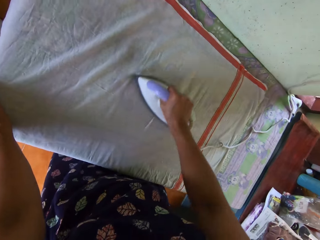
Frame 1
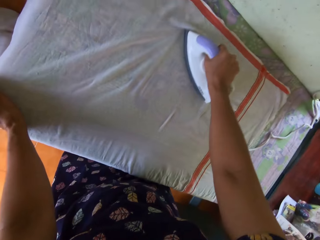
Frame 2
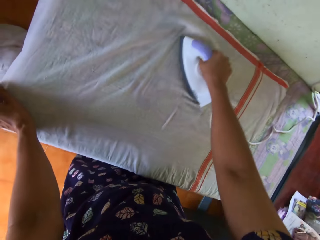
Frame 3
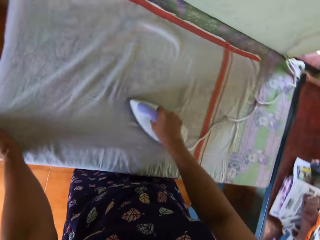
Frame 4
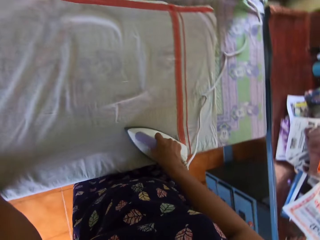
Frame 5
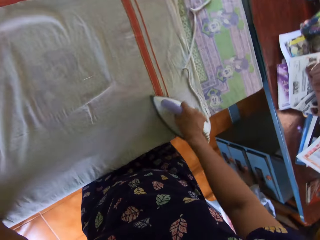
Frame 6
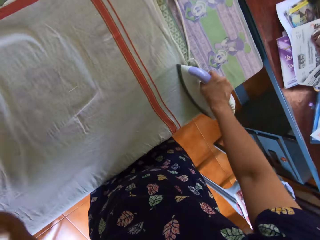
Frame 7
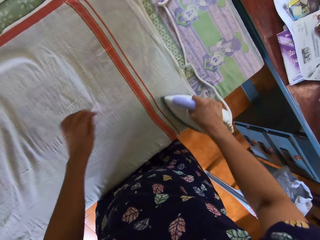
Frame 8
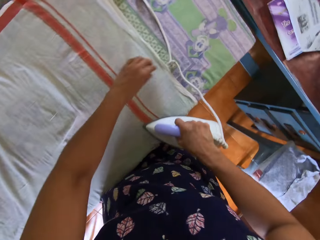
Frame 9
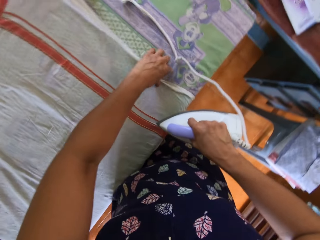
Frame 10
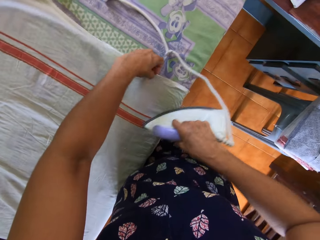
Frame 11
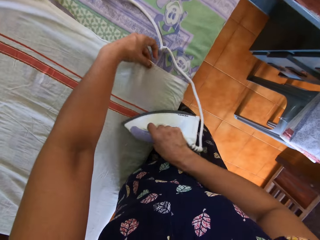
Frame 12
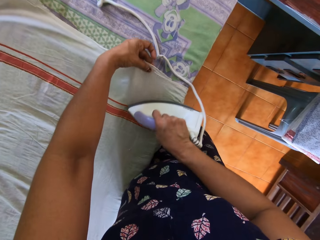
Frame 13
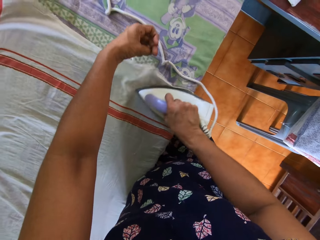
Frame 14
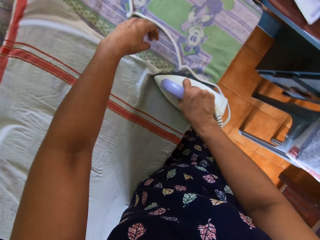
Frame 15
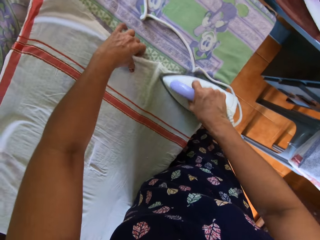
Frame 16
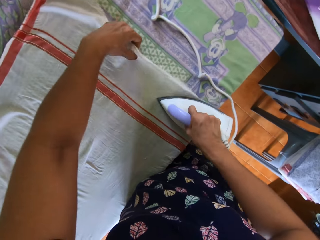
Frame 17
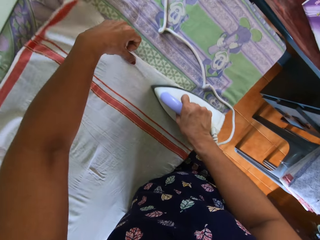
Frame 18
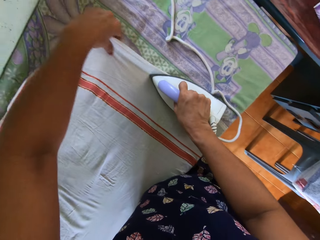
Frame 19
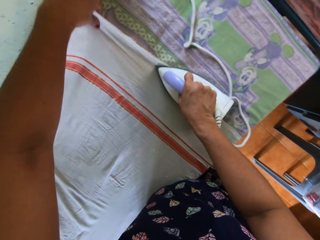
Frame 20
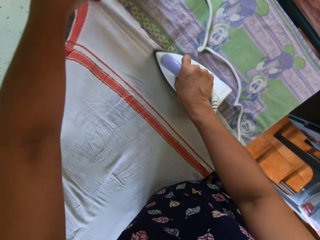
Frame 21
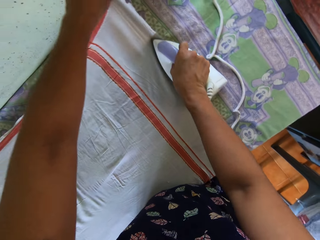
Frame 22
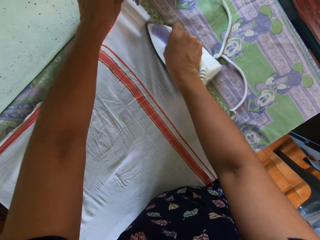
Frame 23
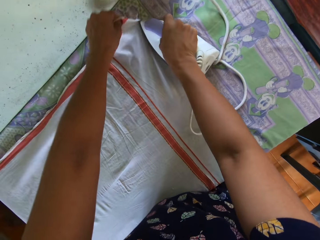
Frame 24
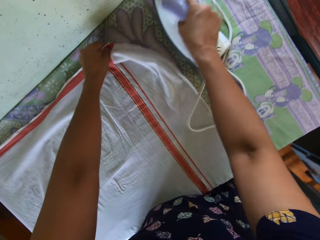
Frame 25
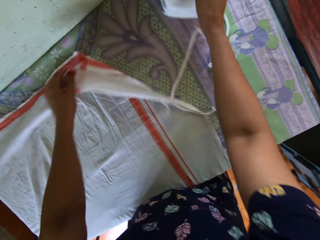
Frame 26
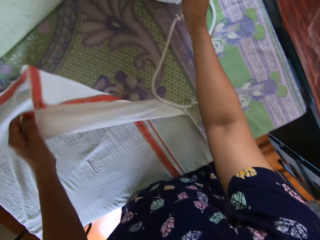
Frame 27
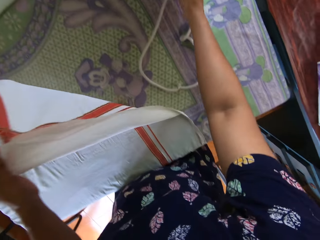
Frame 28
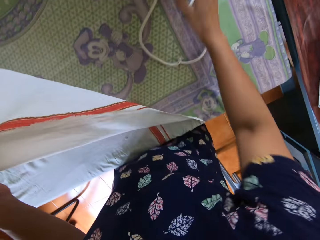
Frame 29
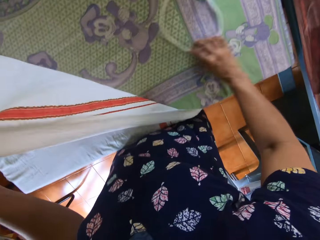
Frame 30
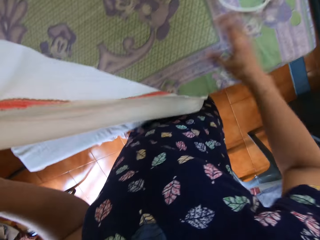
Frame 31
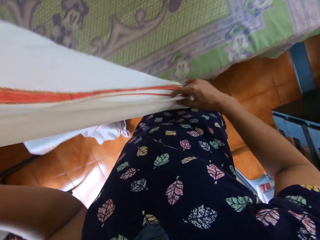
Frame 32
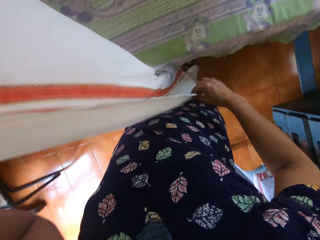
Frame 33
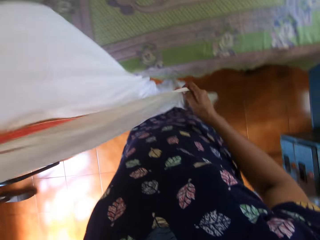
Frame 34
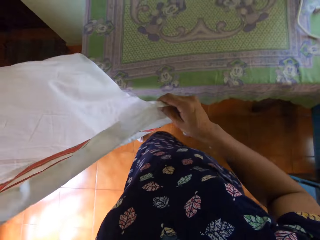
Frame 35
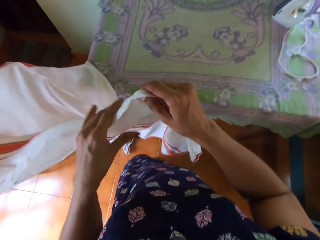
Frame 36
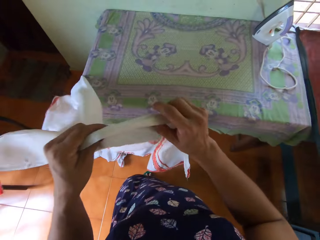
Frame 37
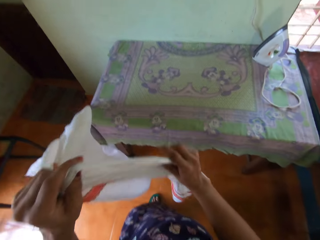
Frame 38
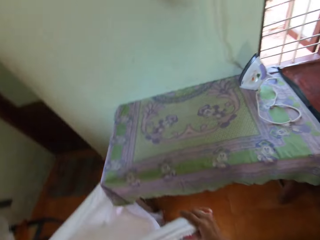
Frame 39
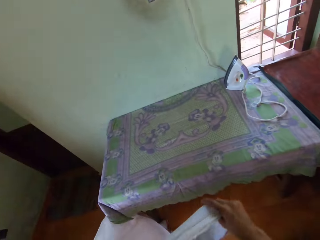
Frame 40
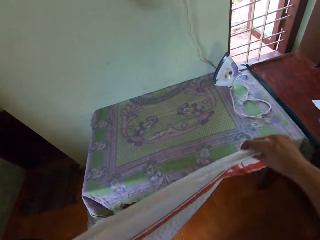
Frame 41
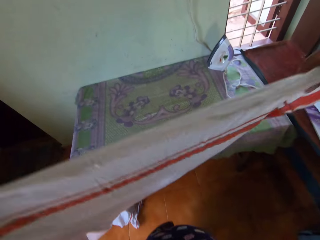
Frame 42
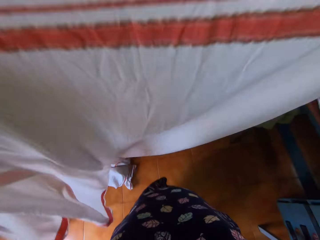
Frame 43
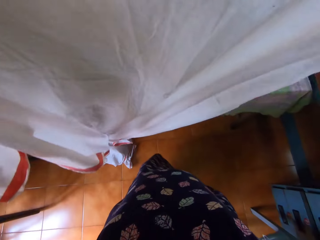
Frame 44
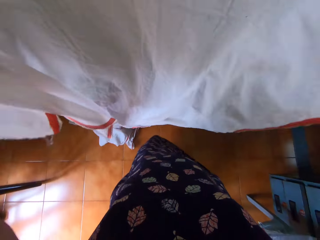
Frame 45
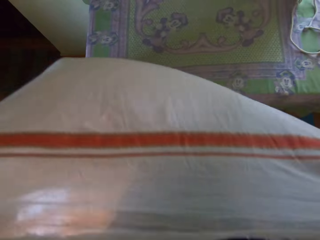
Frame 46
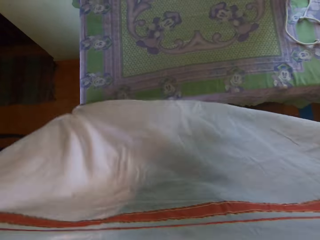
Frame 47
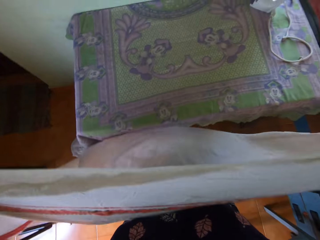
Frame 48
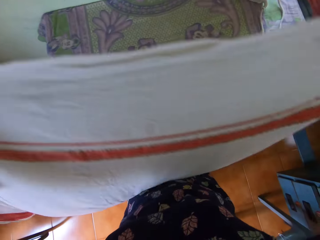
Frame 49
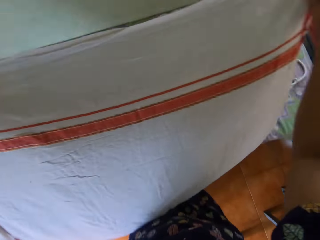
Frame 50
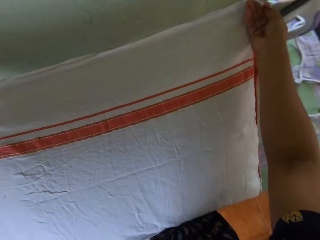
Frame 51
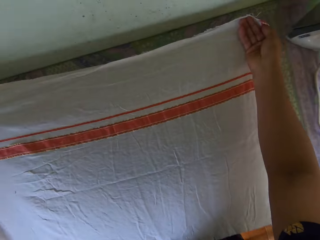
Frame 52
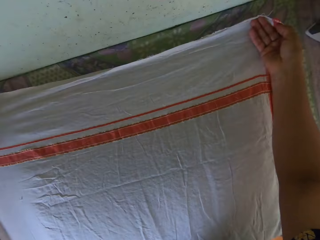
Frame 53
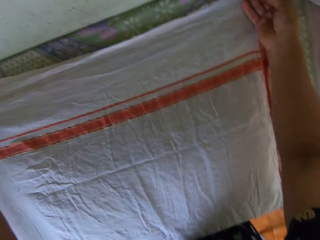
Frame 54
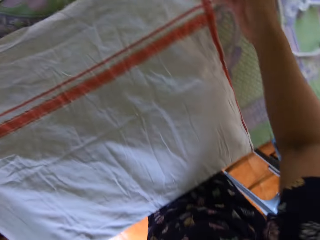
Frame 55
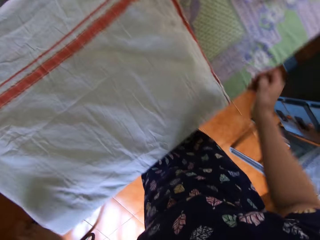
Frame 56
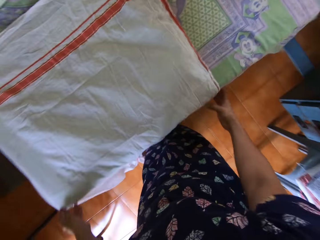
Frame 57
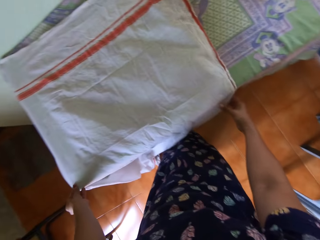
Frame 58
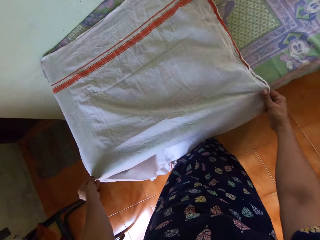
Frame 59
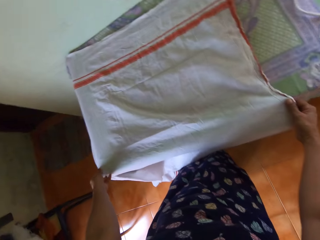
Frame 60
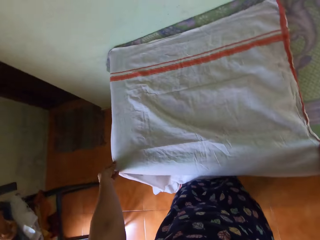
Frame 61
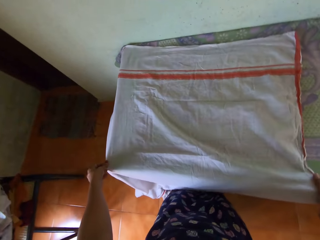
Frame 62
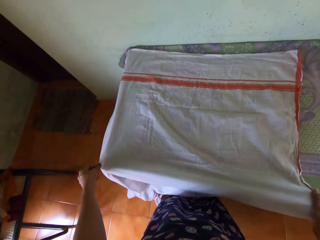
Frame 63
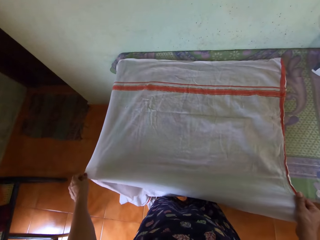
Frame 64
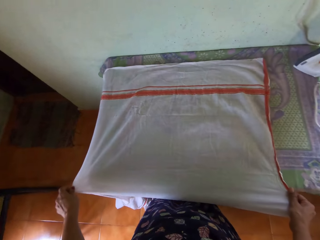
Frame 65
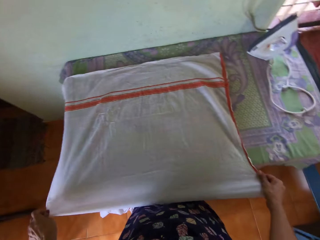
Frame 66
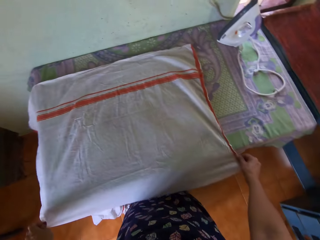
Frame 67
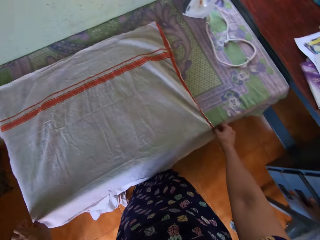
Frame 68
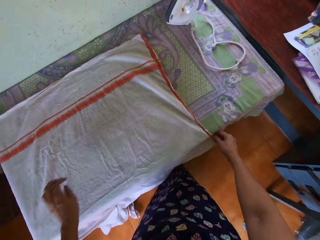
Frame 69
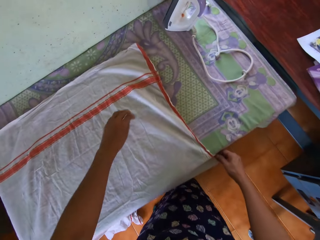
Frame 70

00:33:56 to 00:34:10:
The camera wearer lifts the bedsheet from the first table with her left hand. She places the iron on the first table with her right hand. She lifts the bedsheet from the first table with both of her hands. She lays the bedsheet on the first table with both of her hands. She adjusts the bedsheet on the first table with both of her hands.

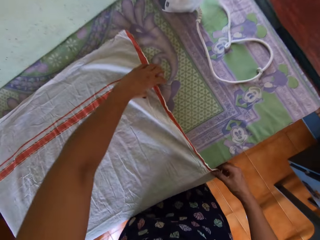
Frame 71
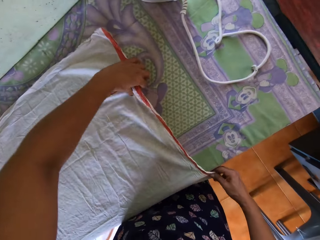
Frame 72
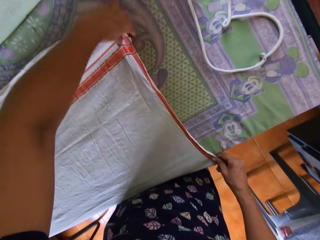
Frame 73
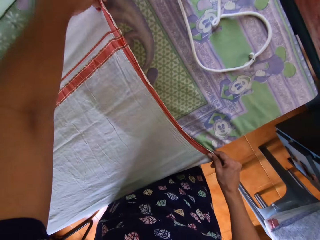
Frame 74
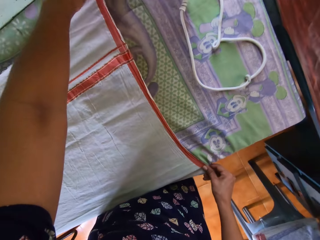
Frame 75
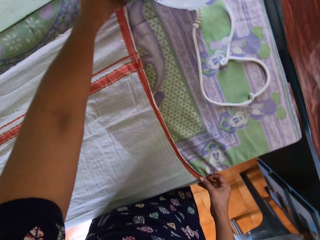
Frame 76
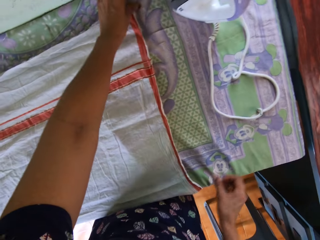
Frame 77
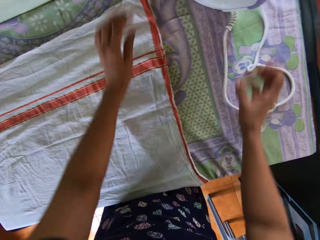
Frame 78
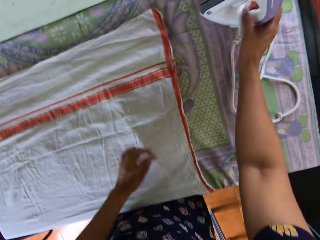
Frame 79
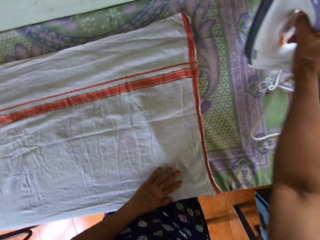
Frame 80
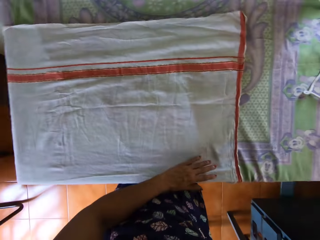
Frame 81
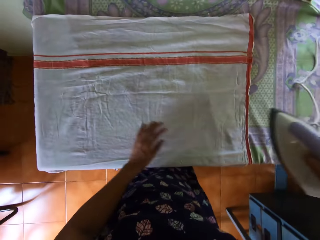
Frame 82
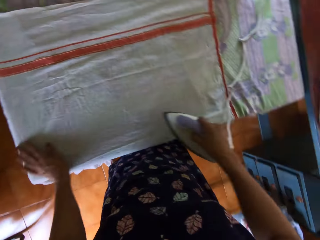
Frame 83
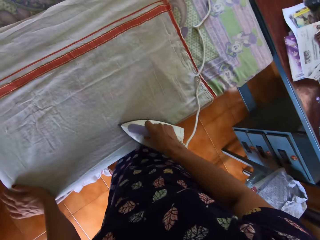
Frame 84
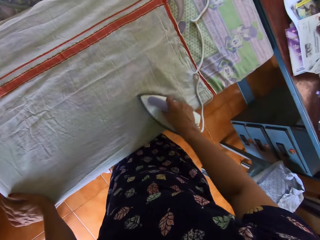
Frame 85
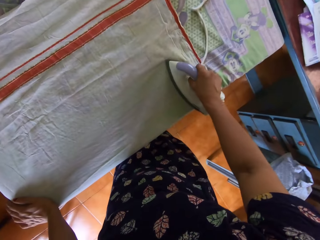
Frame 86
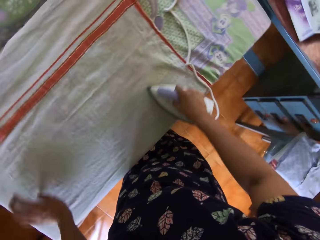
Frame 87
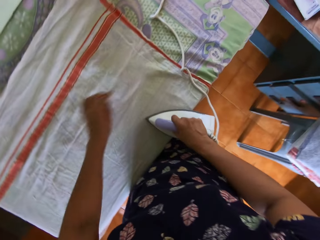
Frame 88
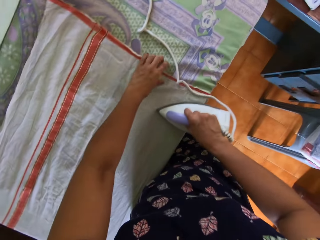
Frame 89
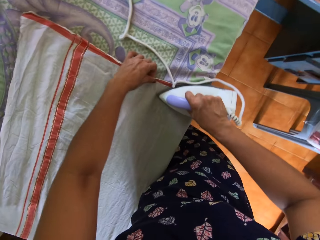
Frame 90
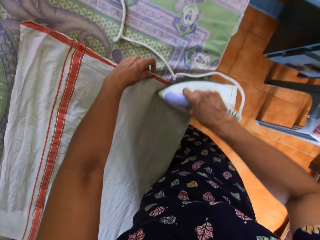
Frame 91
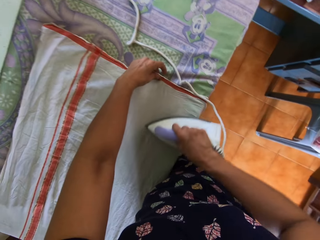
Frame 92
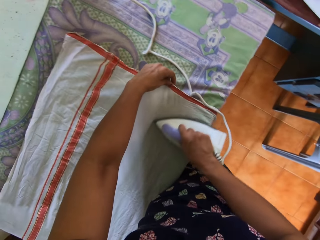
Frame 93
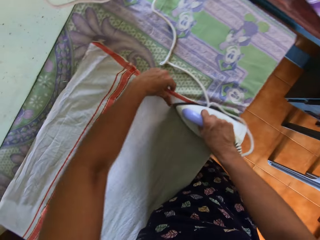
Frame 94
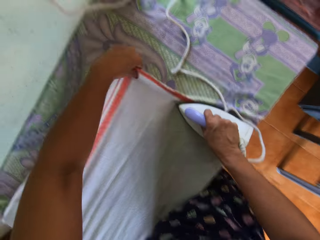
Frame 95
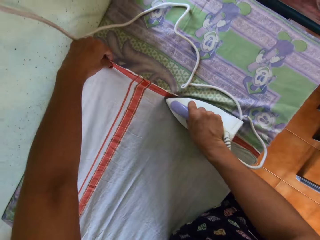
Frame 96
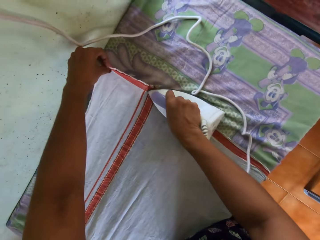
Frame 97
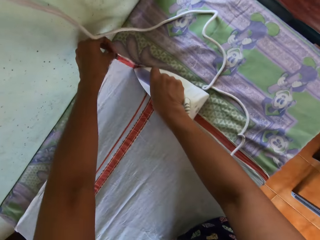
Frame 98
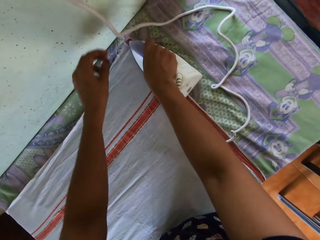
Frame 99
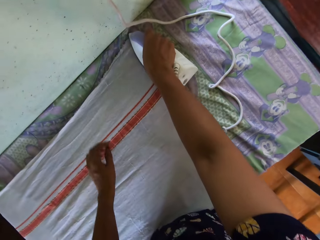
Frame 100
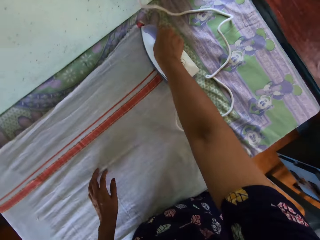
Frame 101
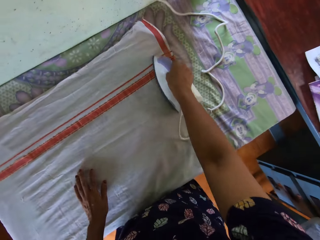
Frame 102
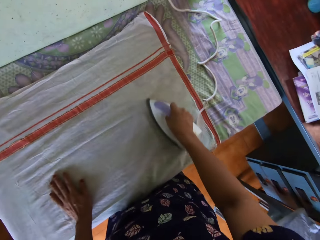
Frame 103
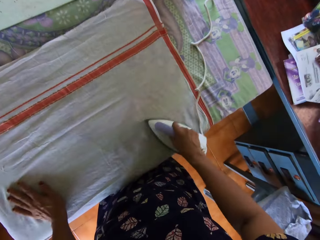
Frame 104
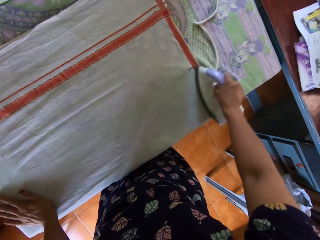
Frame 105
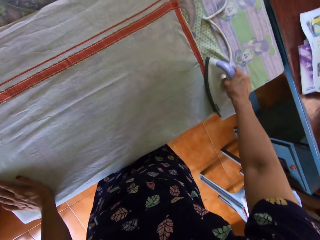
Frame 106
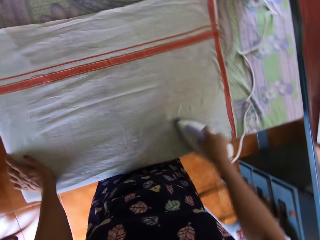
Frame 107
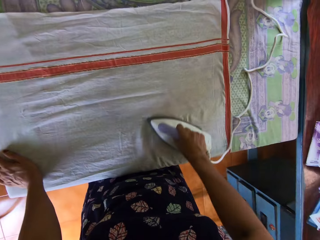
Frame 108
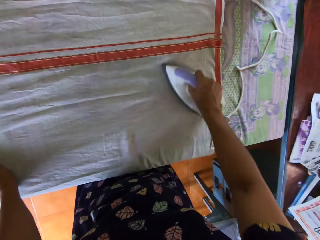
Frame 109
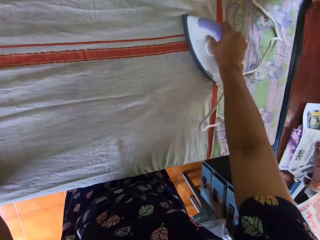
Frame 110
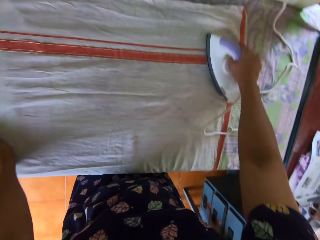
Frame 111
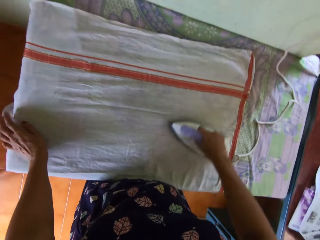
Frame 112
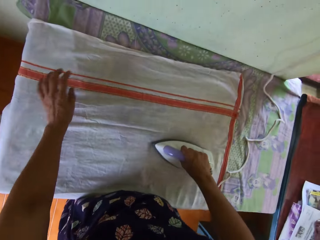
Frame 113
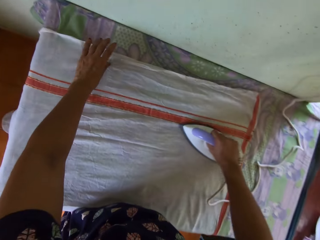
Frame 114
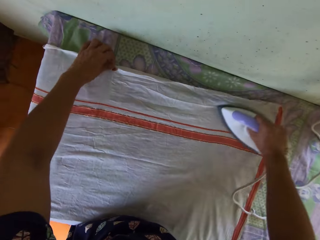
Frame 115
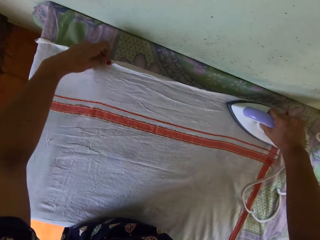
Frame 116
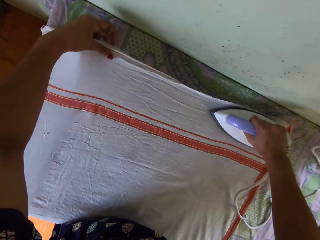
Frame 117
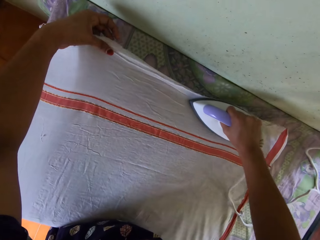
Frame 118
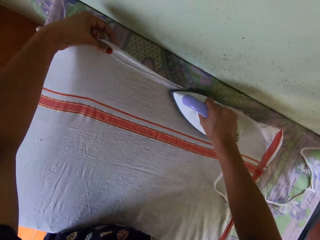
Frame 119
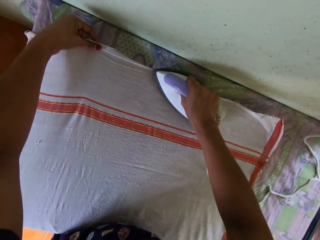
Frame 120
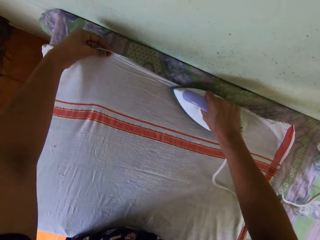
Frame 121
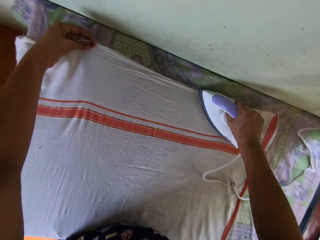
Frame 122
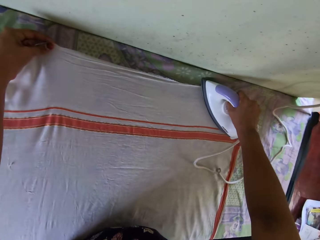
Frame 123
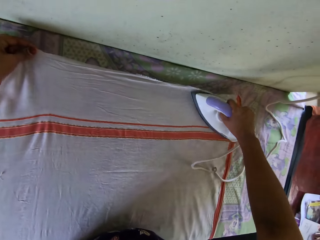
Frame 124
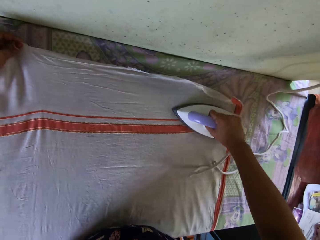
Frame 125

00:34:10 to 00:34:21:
The camera wearer irons the bedsheet on the first table with the iron in her right hand. She picks up the iron. She adjusts the bedsheet on the first table with her left hand.
